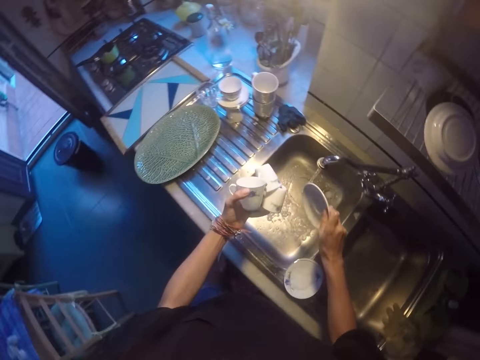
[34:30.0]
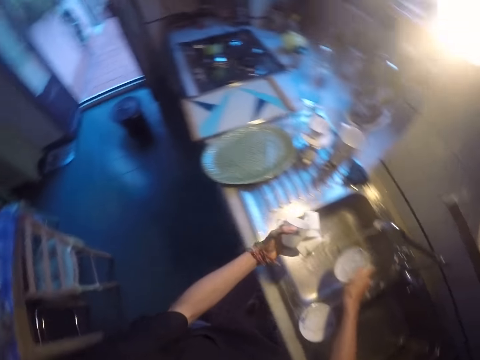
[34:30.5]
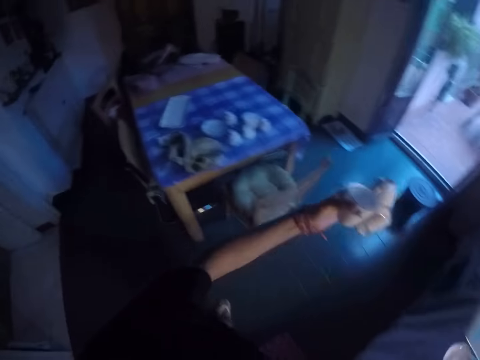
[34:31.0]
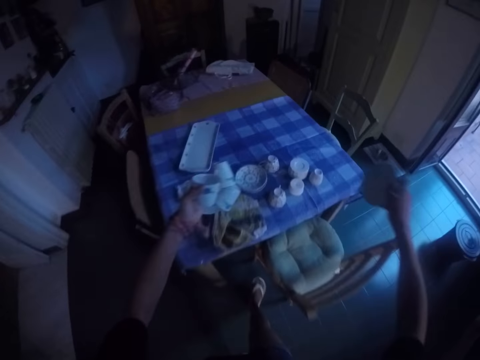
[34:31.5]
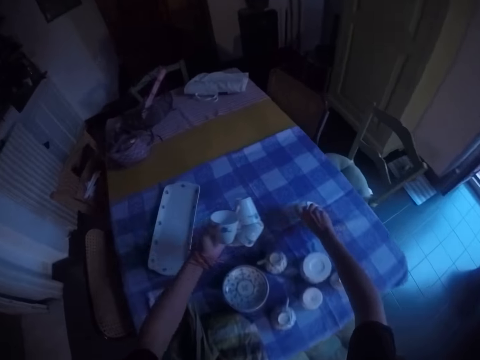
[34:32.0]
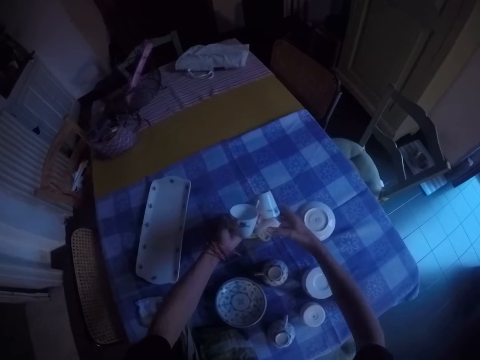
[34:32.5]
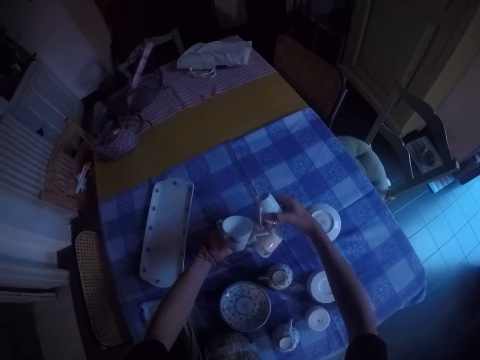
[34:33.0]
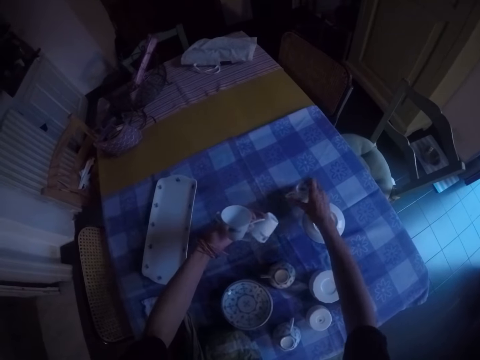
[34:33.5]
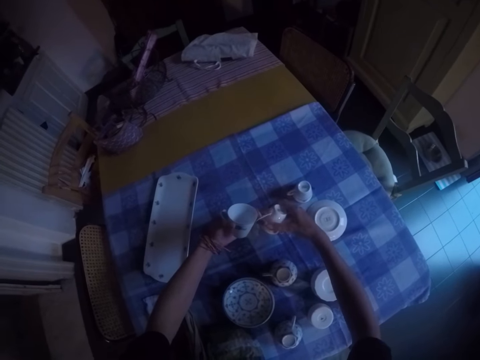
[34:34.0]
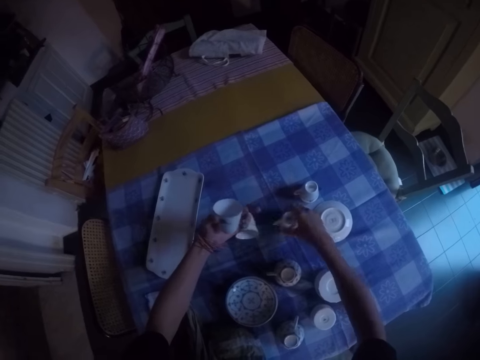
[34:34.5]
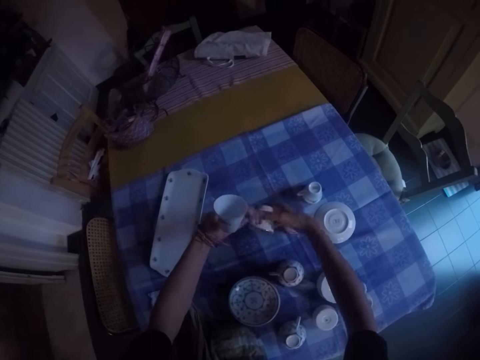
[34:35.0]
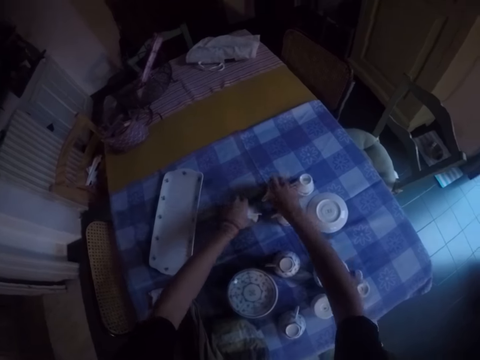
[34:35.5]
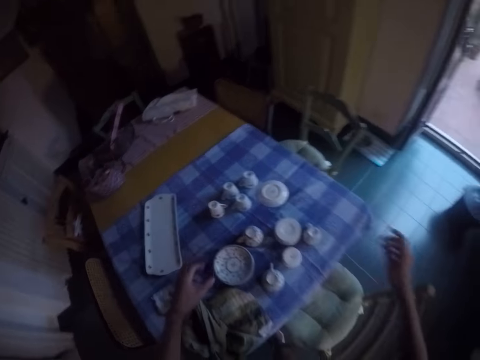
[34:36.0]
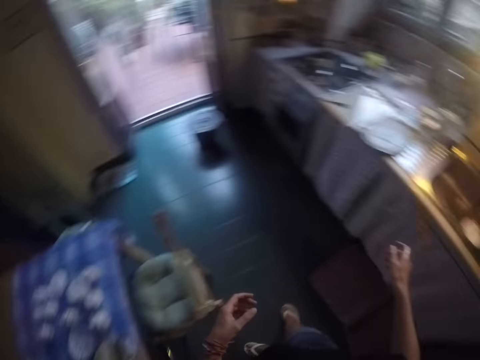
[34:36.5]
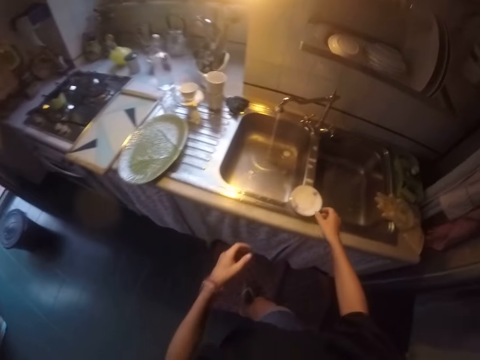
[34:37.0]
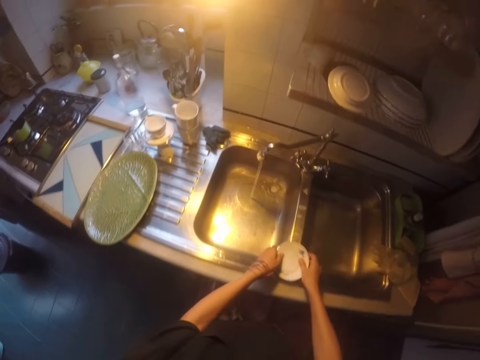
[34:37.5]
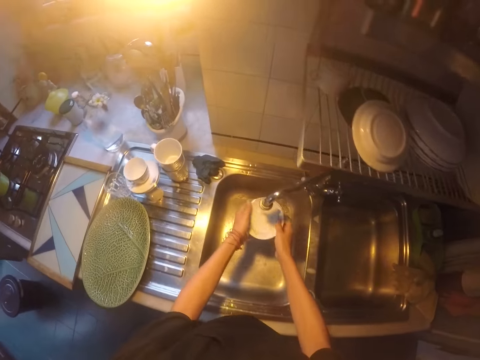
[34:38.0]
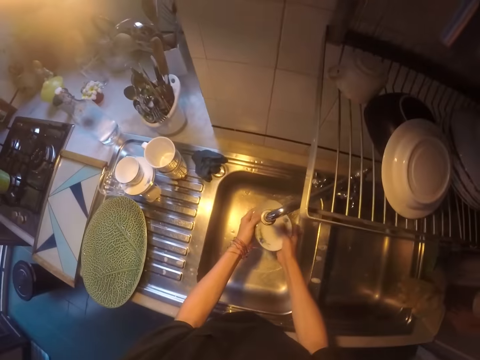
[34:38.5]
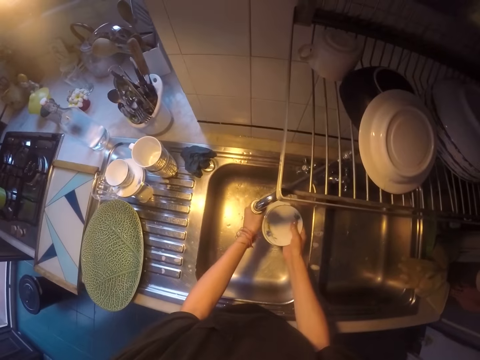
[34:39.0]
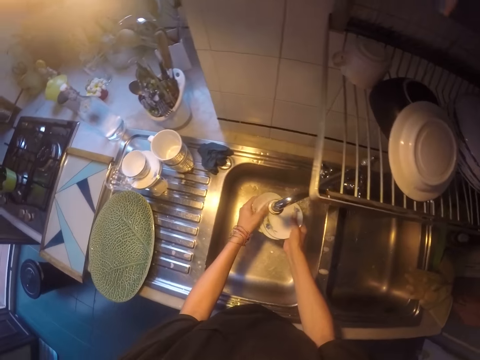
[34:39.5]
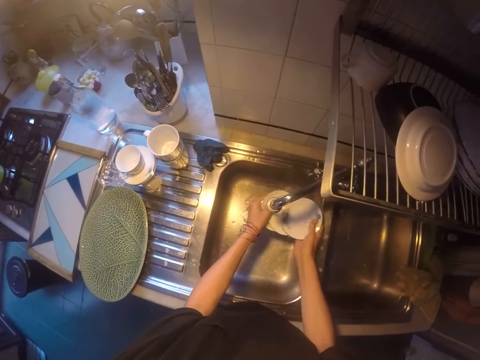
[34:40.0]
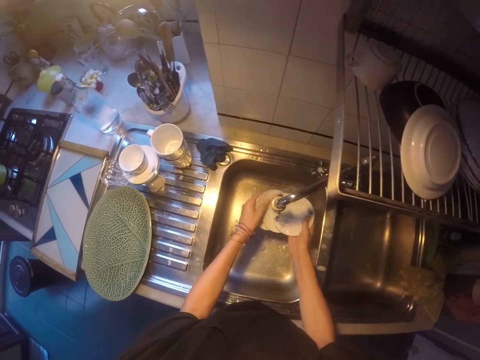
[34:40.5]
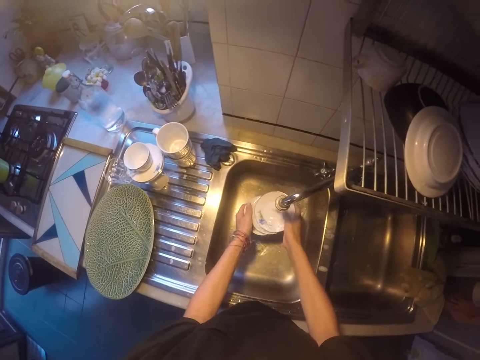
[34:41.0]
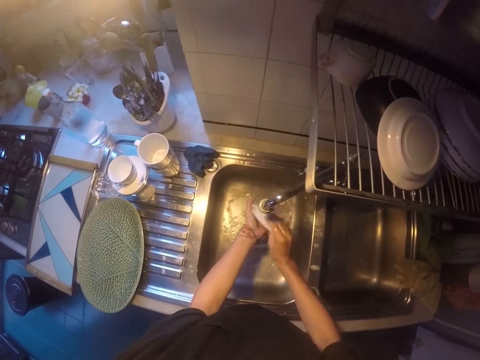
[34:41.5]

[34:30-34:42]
The camera wearer shakes the saucer plate. They lift the cups. They walk around. They place the saucer plate on the table. They pick the cup from the left hand with the right hand. They place the cup on the table. They pick the cup from the left hand with the right hand. They place the cup on the table. They pick the cup from the left hand with the right hand. They place the cup on the table. They lift both hands. They make a step. They pick the saucer plates. They rinse the saucer plates.

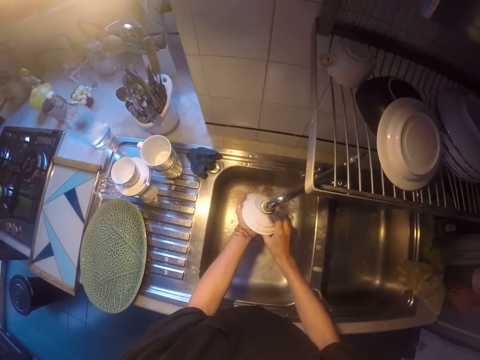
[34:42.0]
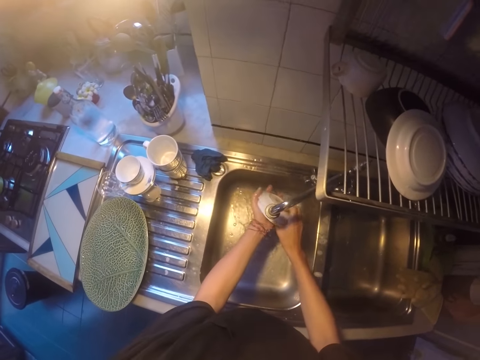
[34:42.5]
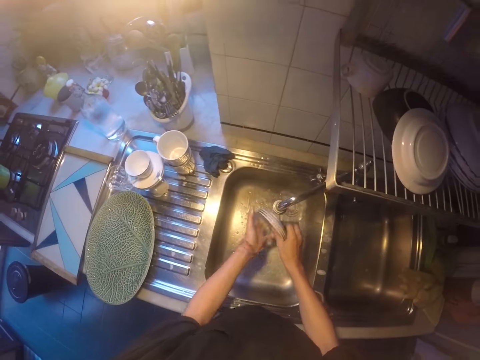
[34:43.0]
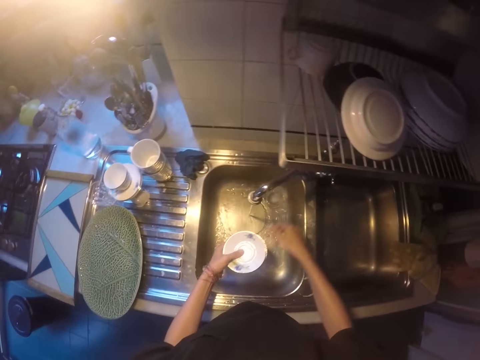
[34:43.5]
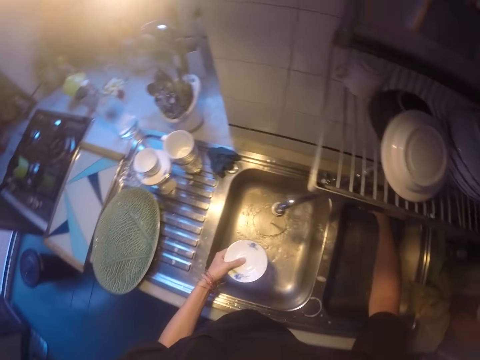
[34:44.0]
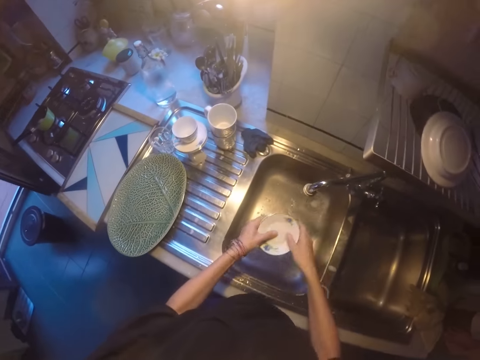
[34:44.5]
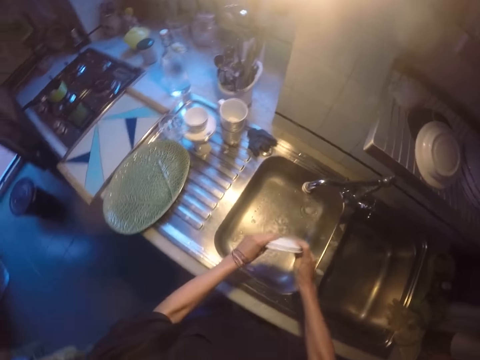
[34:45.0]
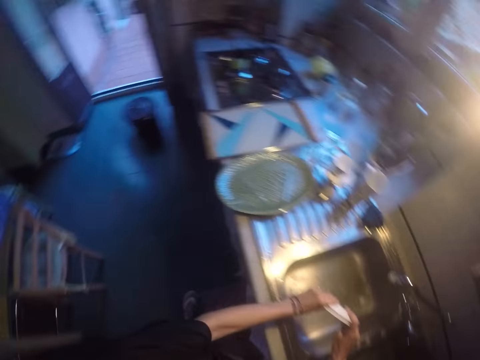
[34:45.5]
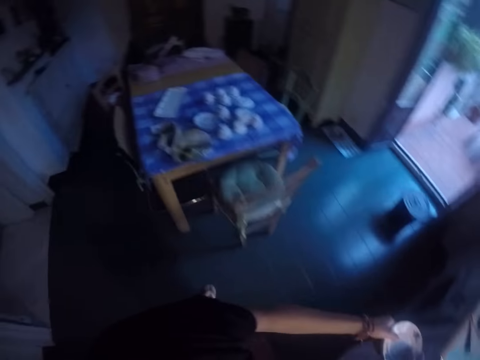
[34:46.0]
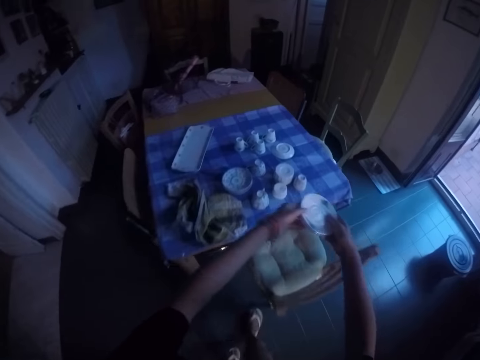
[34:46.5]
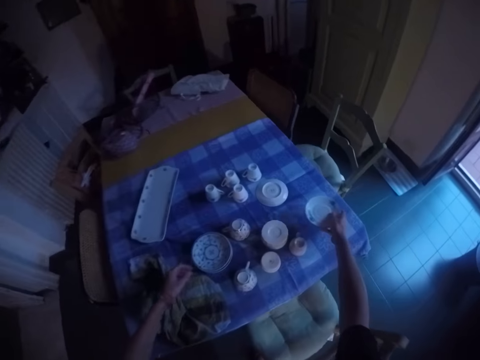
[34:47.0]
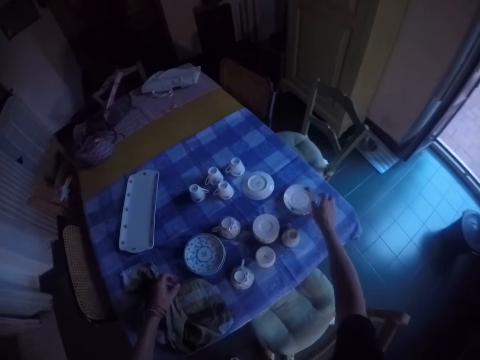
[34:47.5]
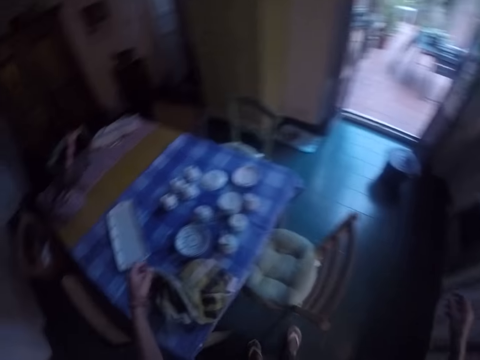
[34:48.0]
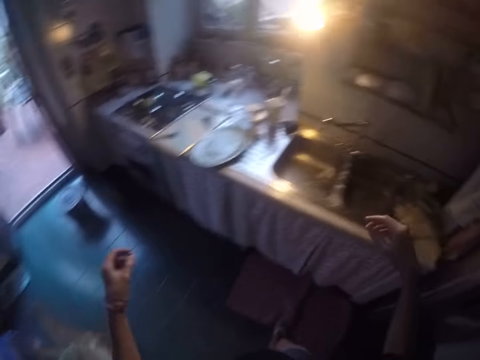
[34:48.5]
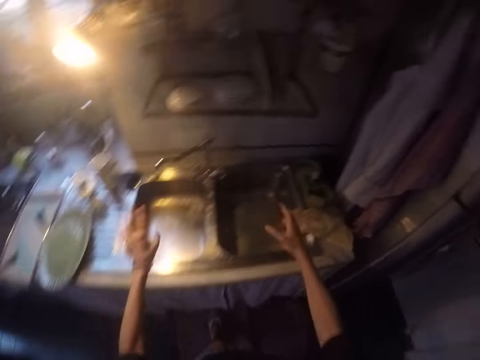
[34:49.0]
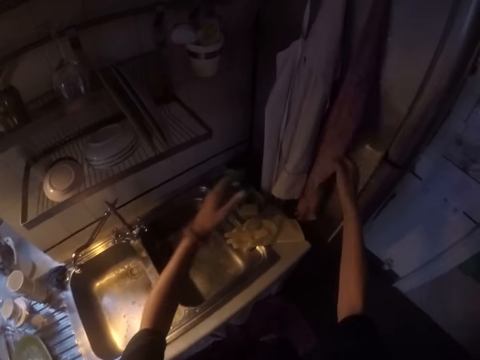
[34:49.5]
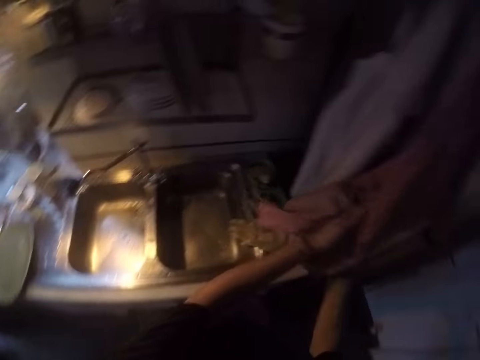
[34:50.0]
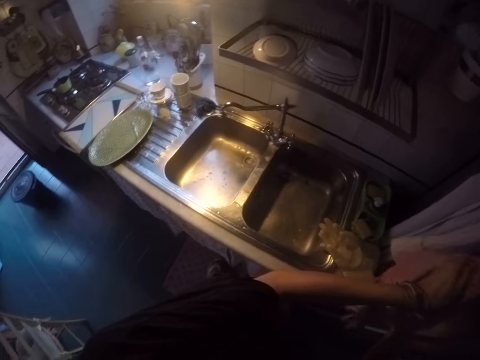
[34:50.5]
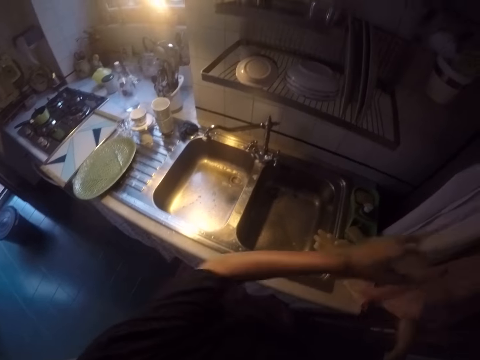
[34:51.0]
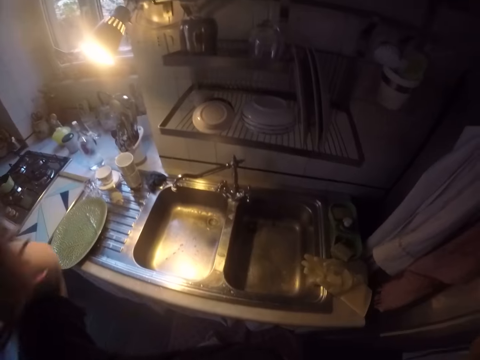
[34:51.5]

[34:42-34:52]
The camera wearer closes the tap. They shake the saucer plate. They rinse the saucer. They walk around. They place the saucer plates on the table. They move both hands. They walk around. They shake both hands. They pull a towel. They wipe the hands with the towel. They lift both hands.
